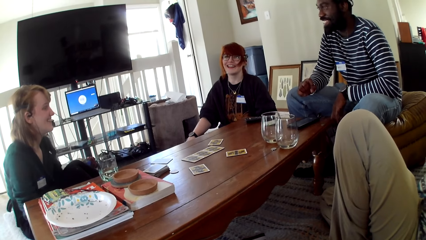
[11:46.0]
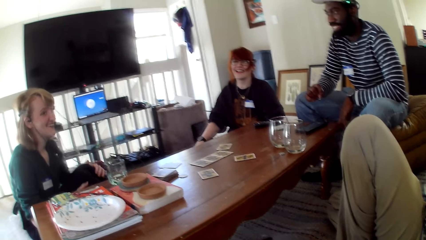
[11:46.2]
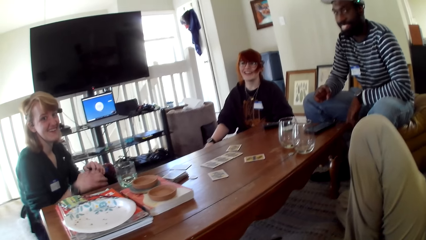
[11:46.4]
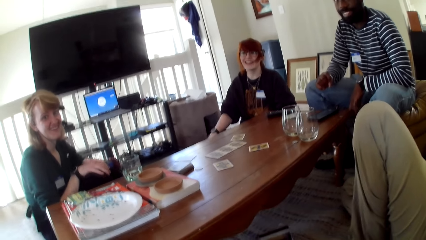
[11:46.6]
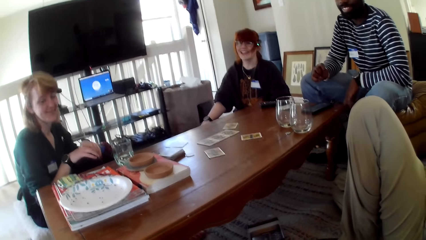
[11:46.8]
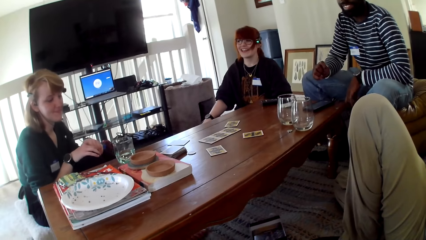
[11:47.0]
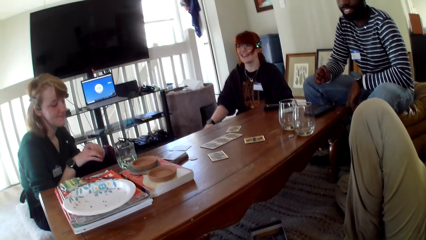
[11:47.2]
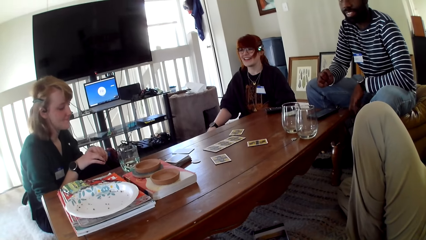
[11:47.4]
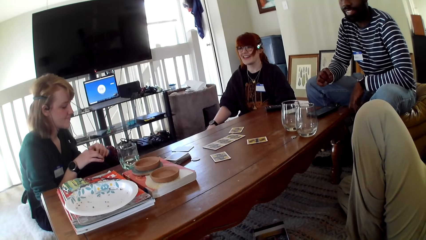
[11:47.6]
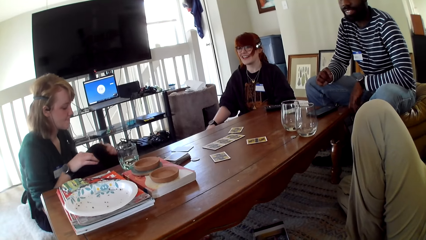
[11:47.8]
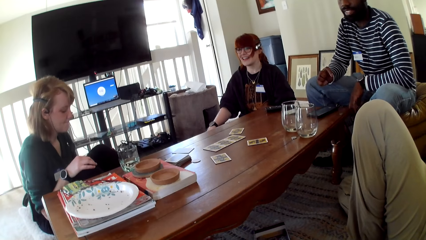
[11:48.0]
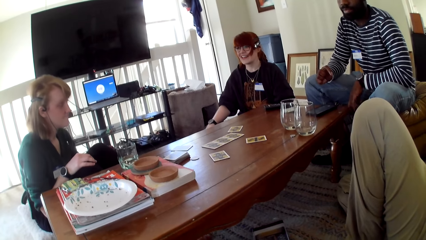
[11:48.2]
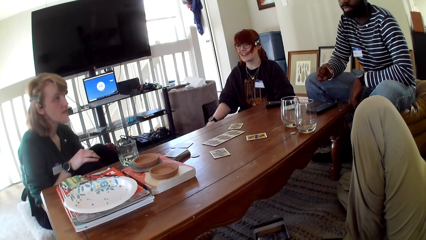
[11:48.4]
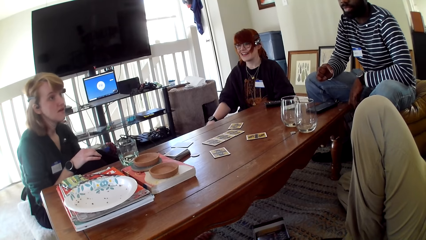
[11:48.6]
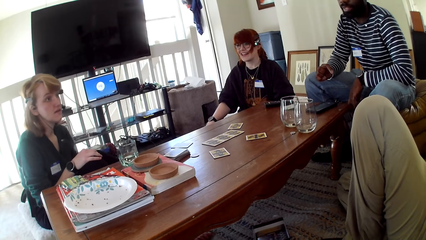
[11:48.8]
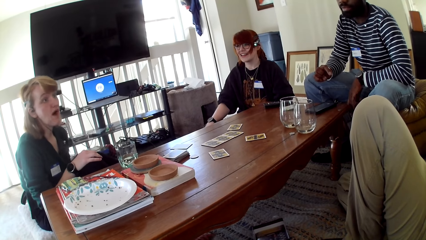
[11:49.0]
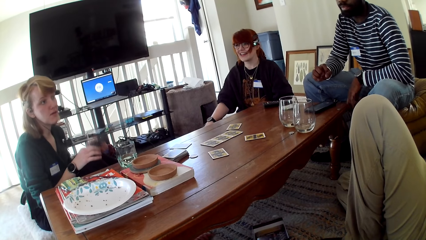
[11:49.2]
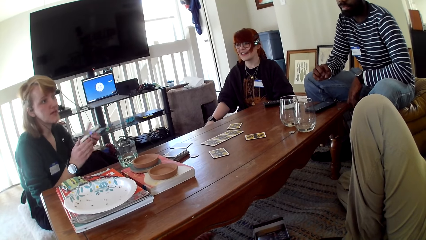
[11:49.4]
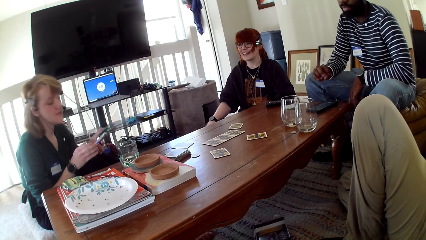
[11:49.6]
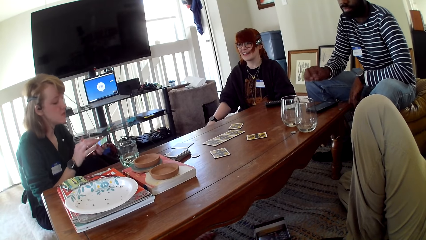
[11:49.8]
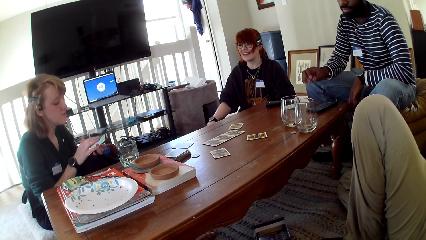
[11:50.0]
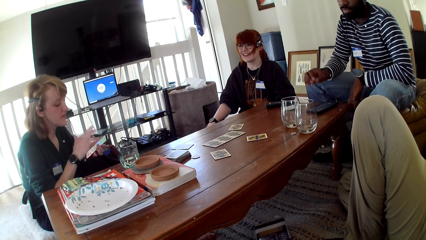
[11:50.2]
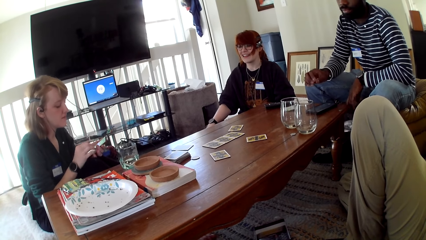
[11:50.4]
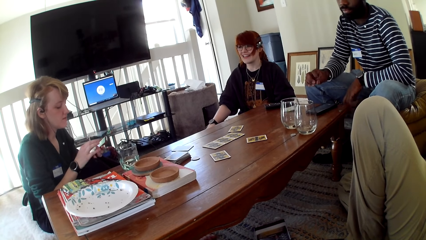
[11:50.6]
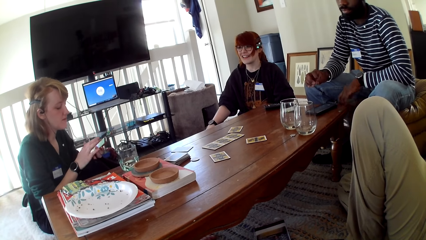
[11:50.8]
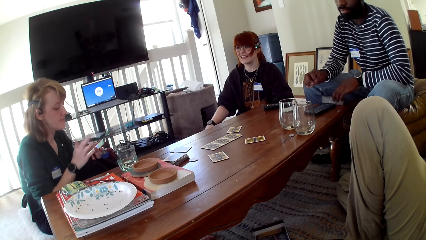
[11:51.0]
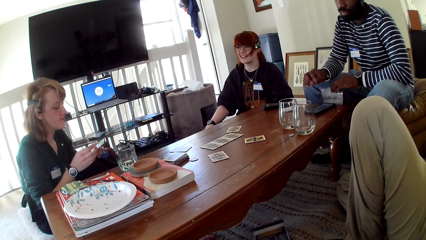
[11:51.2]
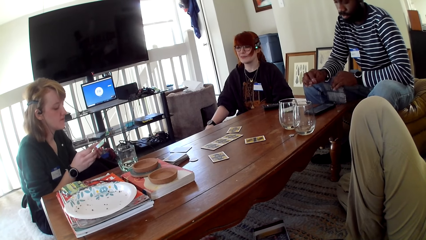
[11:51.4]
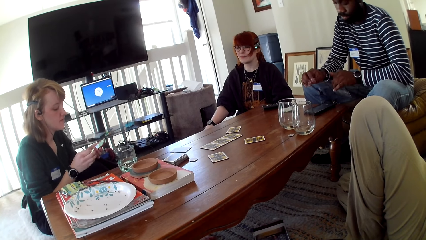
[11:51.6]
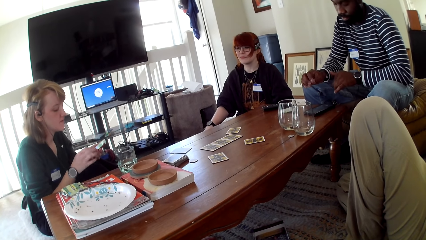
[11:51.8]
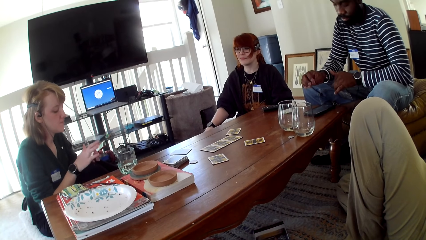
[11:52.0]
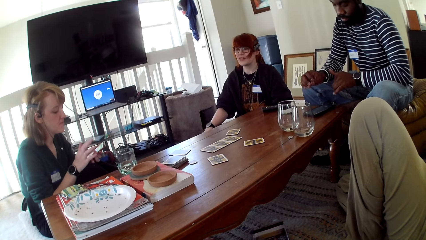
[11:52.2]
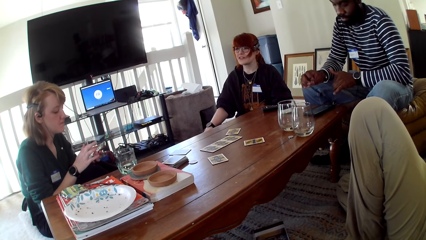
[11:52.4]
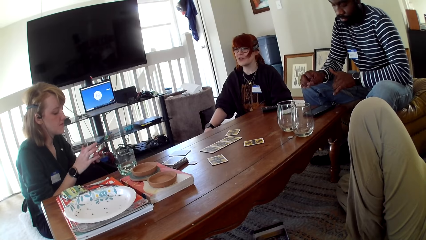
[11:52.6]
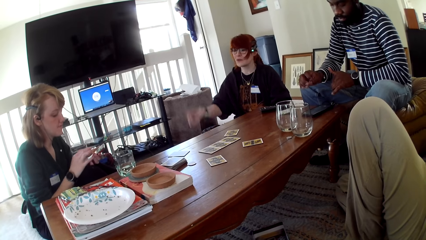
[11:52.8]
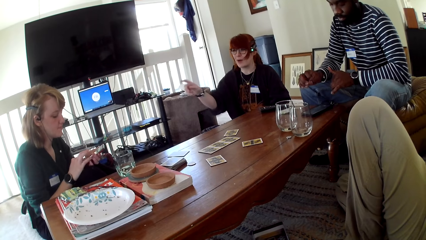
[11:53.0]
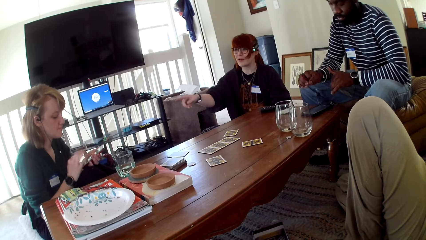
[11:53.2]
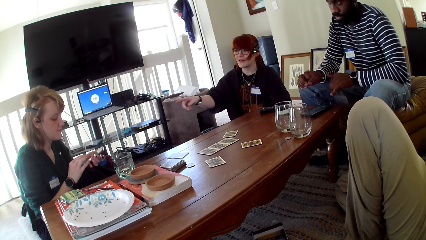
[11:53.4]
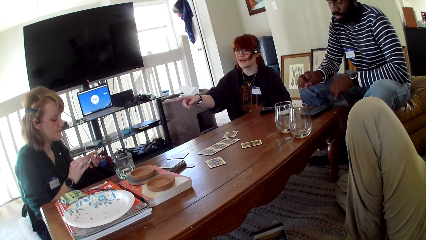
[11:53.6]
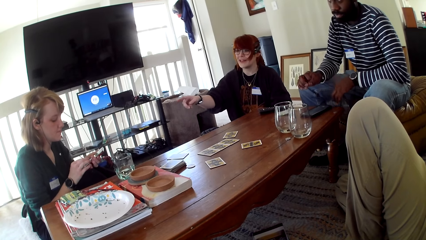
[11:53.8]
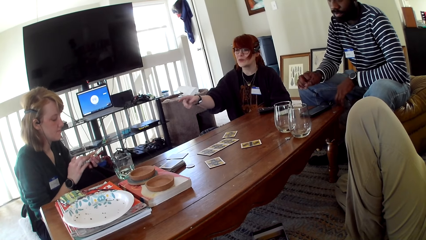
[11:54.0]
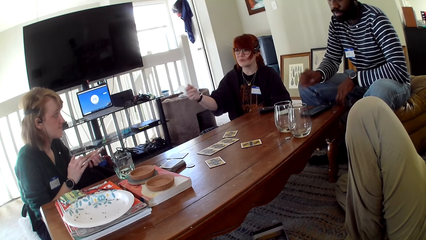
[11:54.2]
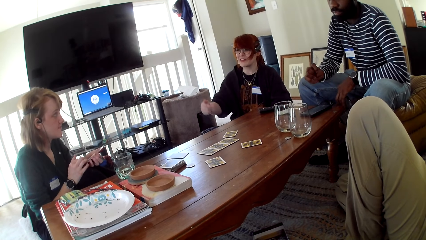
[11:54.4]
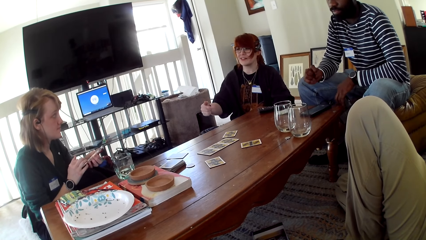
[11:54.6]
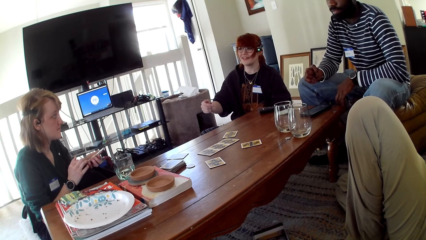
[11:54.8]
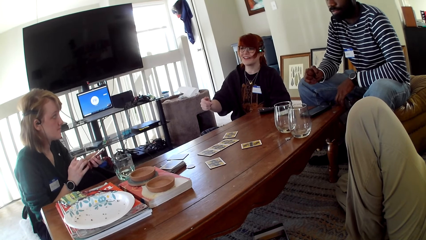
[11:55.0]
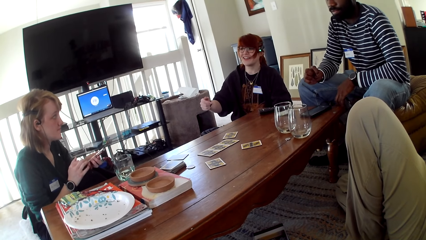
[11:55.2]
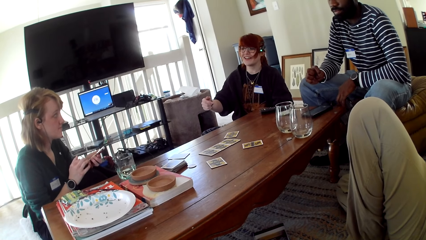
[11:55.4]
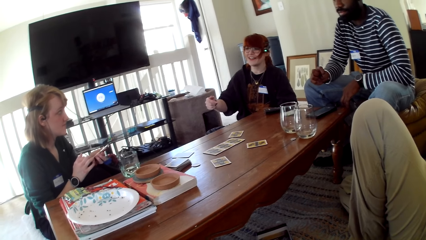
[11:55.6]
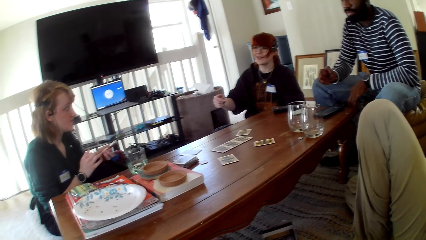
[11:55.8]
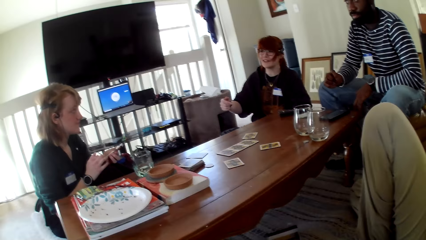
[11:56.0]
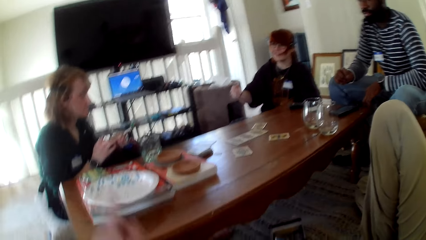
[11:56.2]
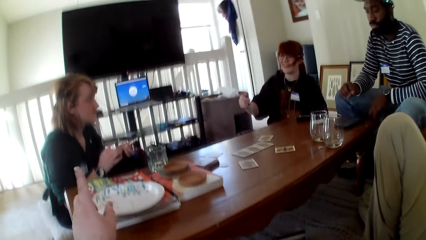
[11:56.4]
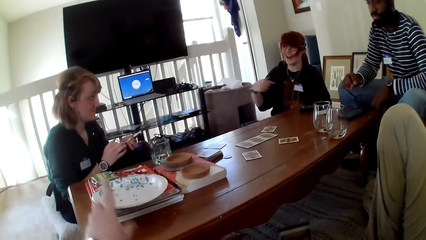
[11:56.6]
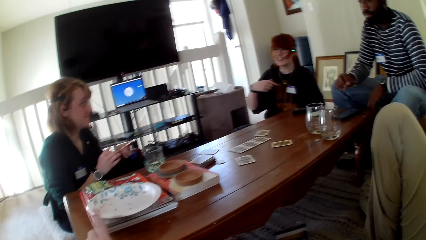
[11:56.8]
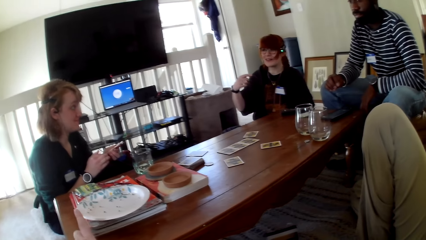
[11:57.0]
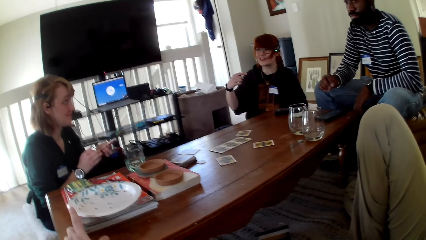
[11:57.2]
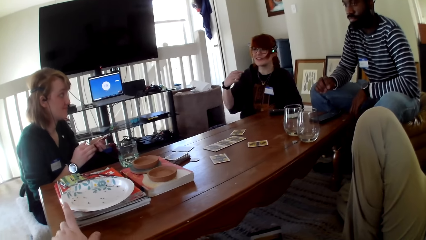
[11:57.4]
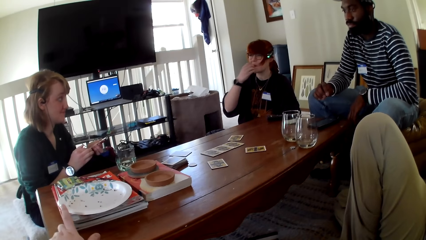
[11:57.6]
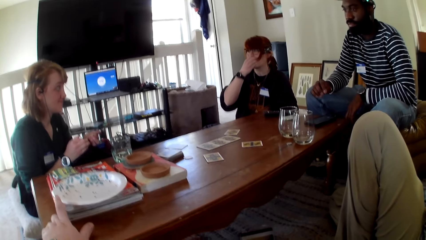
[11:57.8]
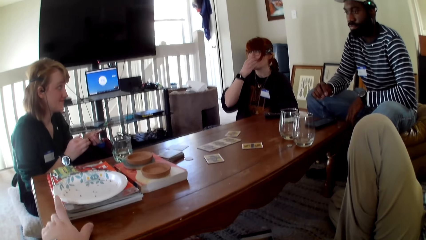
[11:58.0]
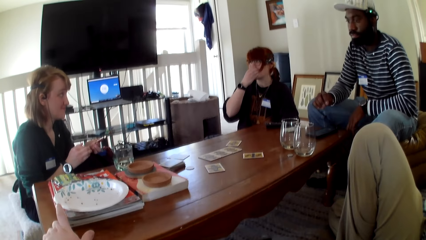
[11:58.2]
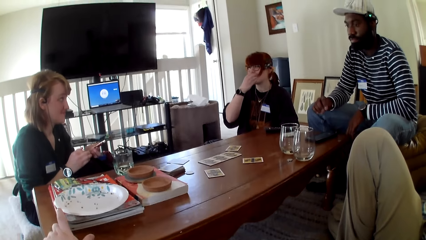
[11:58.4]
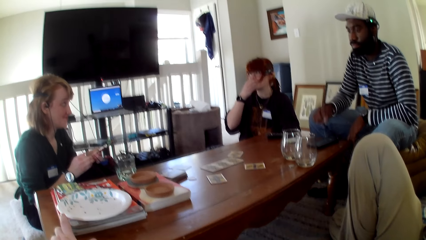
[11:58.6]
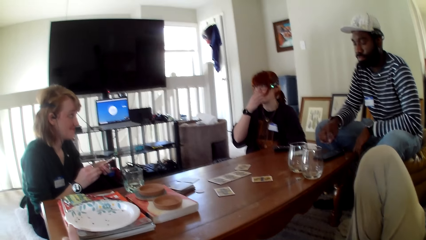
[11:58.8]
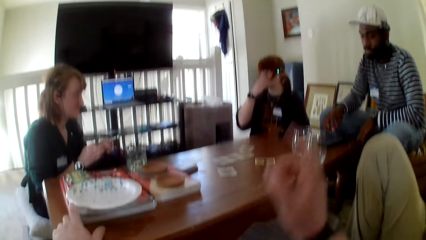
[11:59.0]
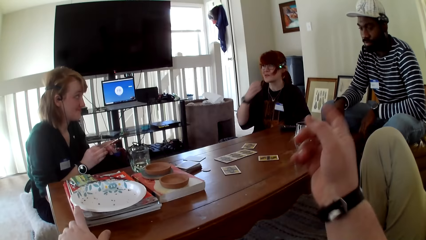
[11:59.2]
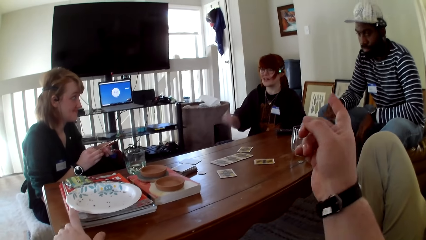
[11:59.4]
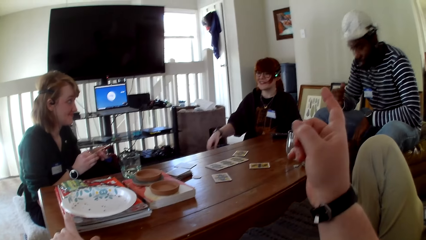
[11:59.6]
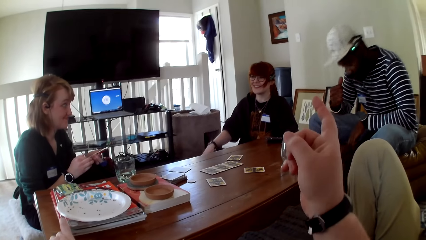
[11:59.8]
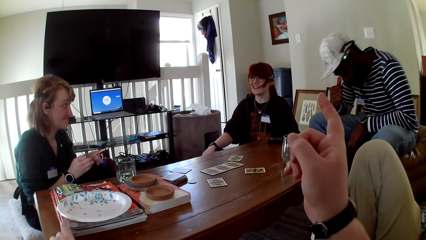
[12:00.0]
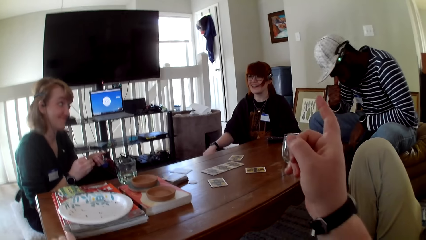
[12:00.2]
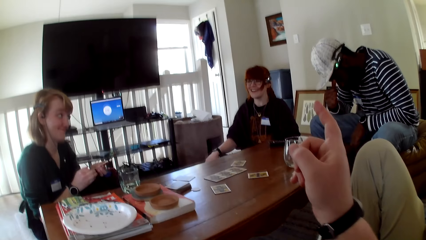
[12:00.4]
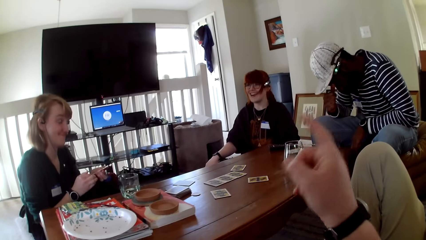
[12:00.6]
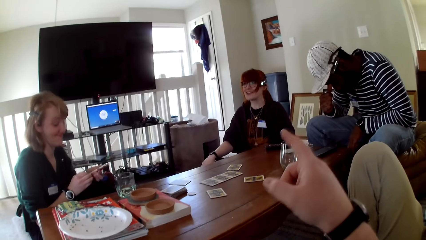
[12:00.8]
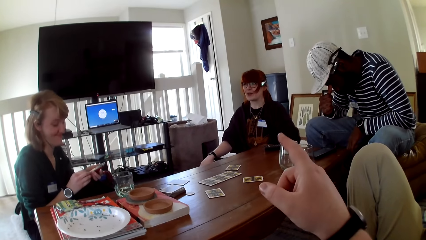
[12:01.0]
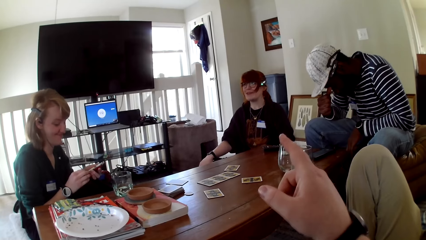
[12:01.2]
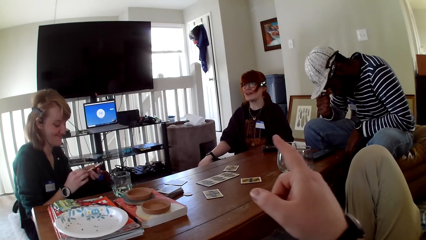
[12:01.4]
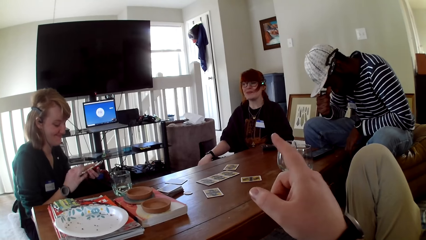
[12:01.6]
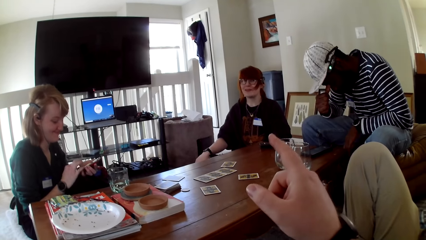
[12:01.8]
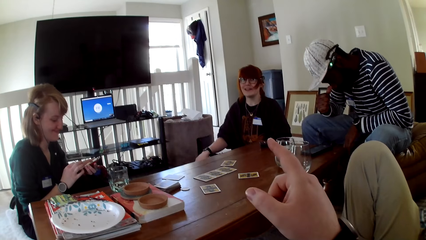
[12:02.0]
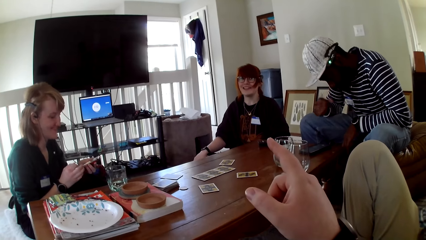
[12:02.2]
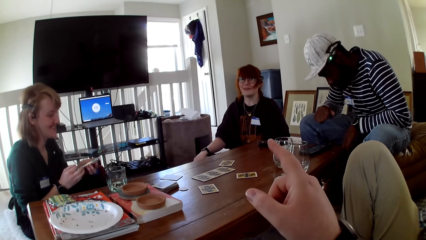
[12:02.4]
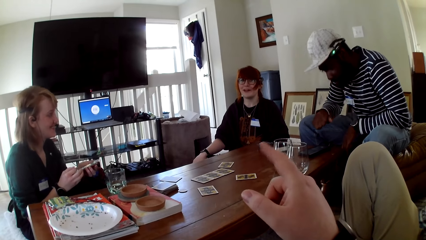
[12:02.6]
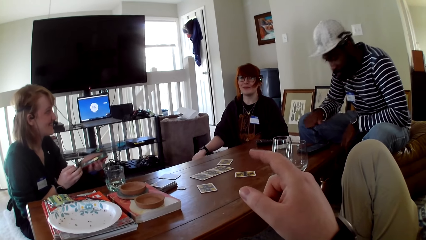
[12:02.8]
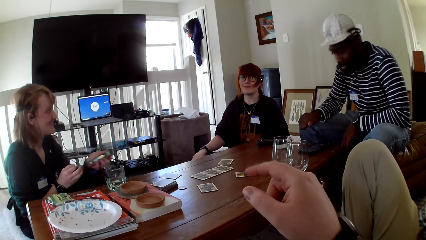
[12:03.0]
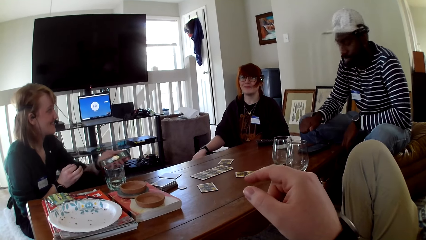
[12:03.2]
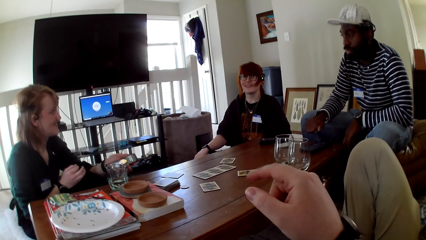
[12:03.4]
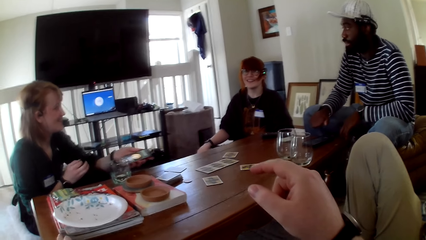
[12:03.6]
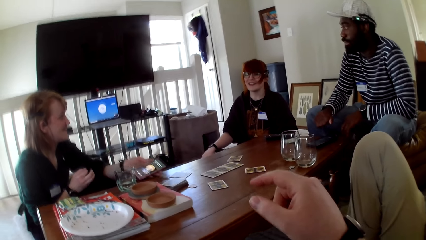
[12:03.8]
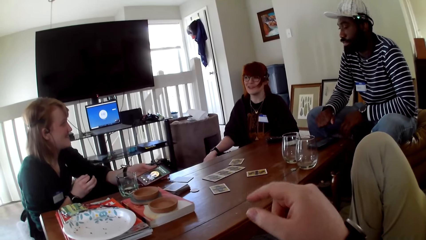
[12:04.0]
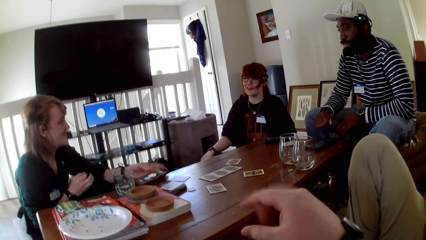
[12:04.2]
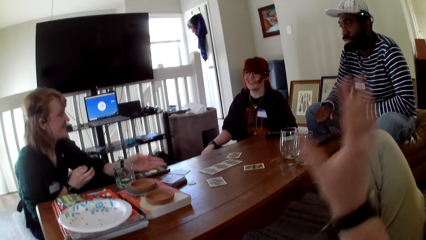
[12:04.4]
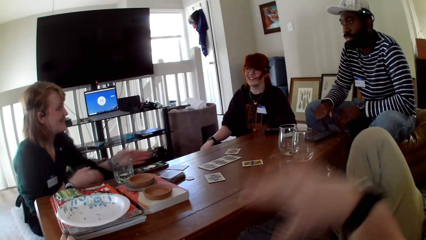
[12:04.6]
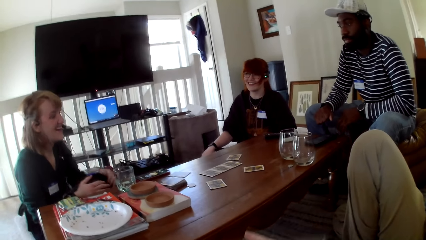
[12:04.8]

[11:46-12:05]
A woman holds her knees with both hands. The woman holds a phone and operates the phone. A man lifts the pamphlet and looks at the pamphlet. Another woman gestures her hand. The camera wearer gestures his hand. The other woman gestures her hand. The camera wearer raises his hand up. The other woman scratches her mouth and pulls her hand off the mouth. The camera wearer gestures his hand. The man rubs his nose with his finger. The first woman touches the phone. The camera wearer gestures his hand. He raises his hand up. The first woman pulls her hand off the phone and puts the phone on the table. She touches the phone.
